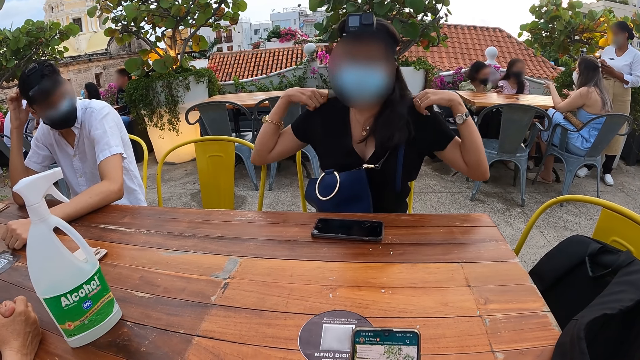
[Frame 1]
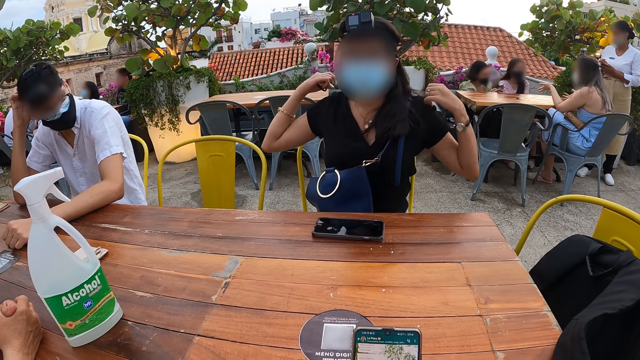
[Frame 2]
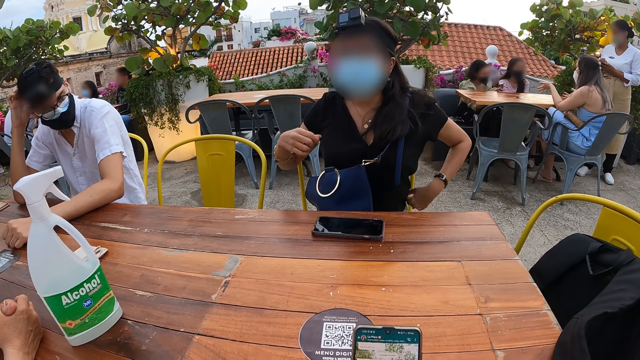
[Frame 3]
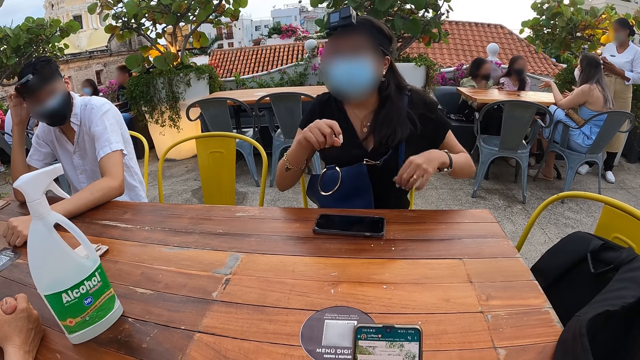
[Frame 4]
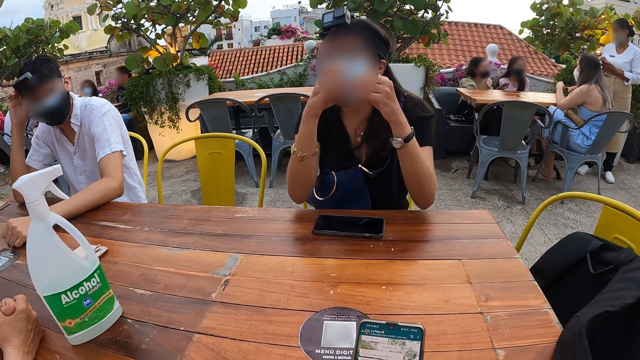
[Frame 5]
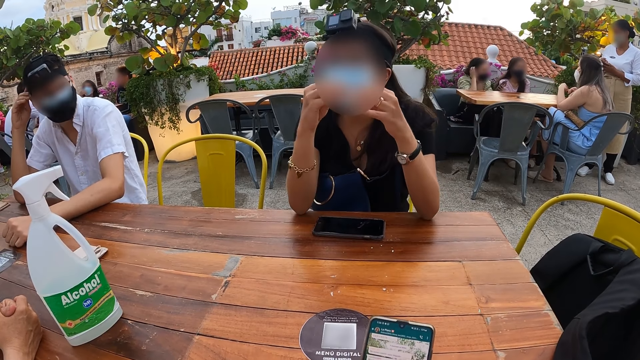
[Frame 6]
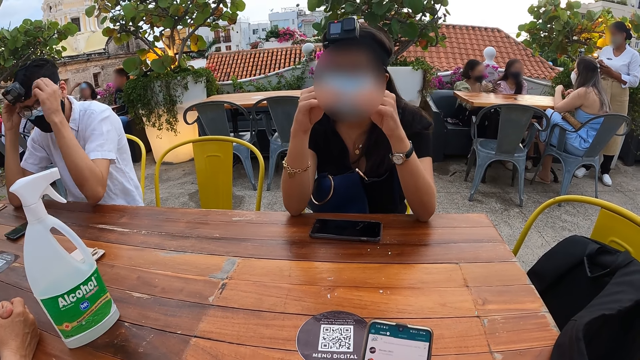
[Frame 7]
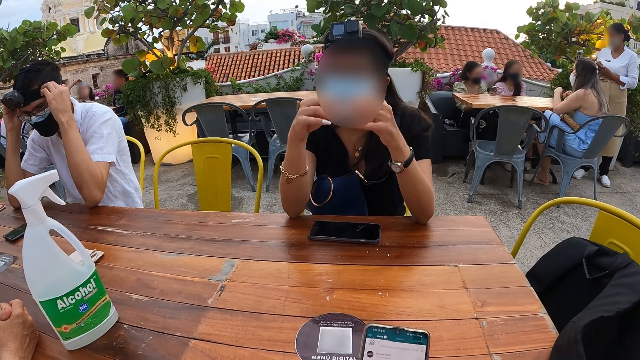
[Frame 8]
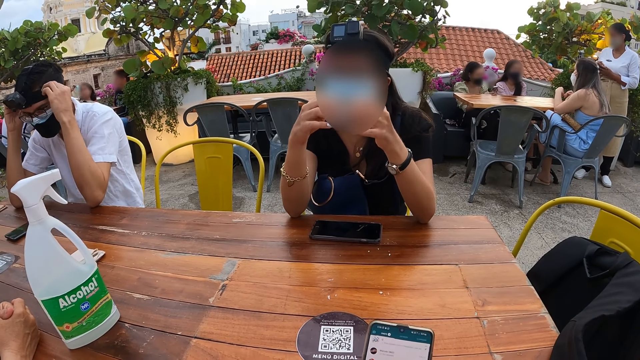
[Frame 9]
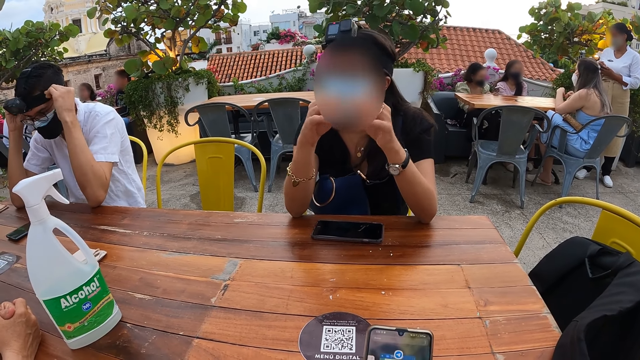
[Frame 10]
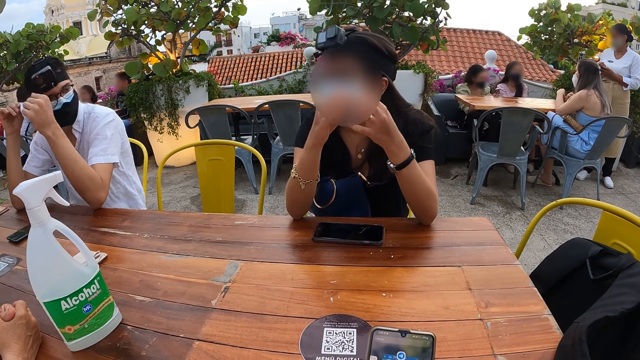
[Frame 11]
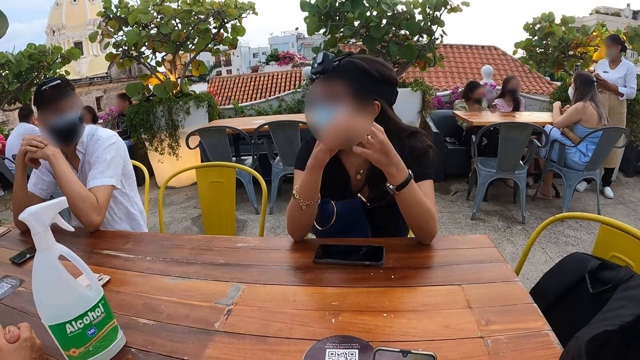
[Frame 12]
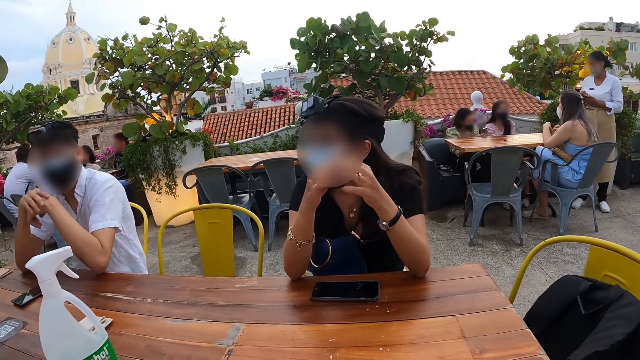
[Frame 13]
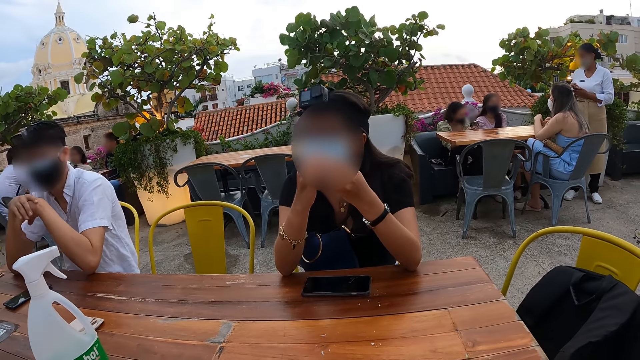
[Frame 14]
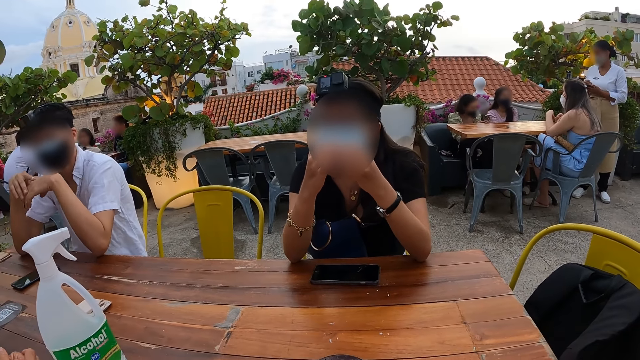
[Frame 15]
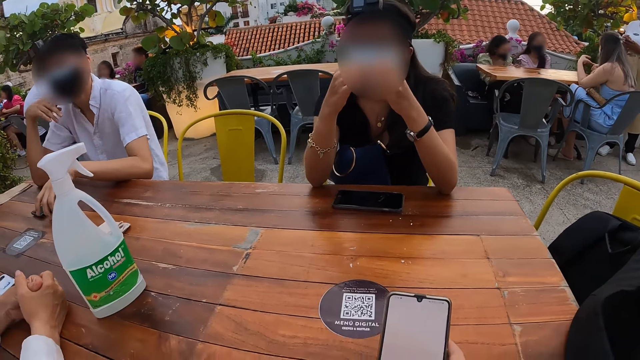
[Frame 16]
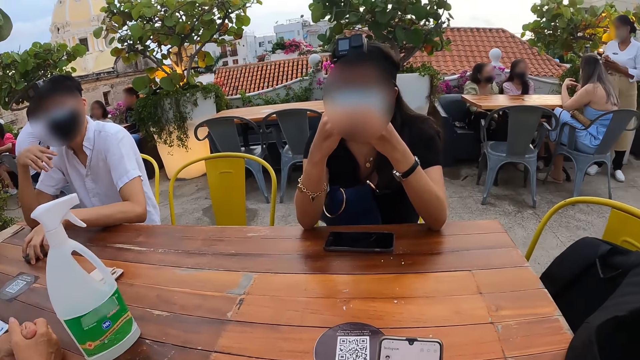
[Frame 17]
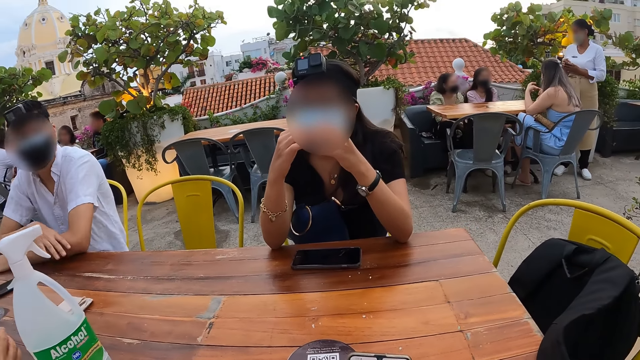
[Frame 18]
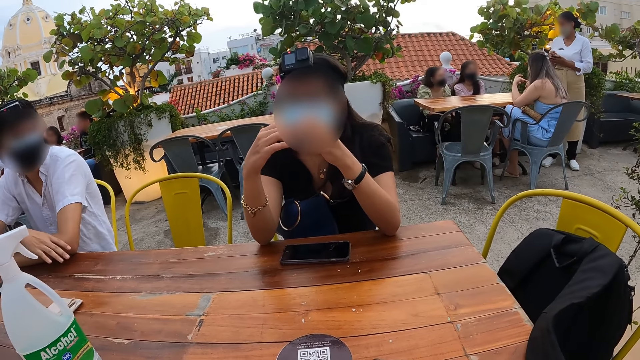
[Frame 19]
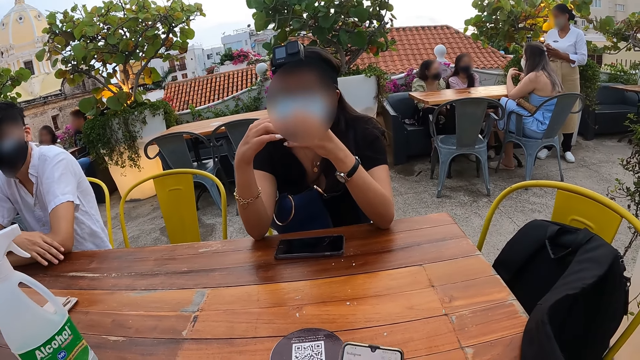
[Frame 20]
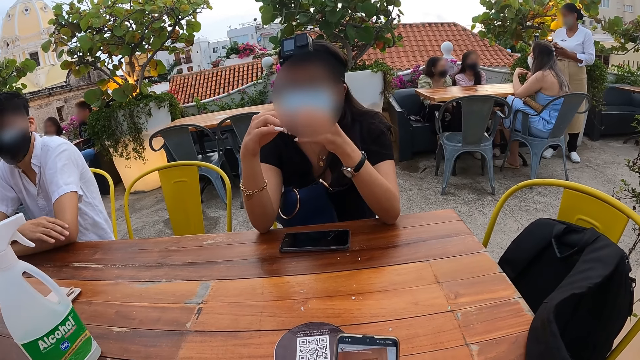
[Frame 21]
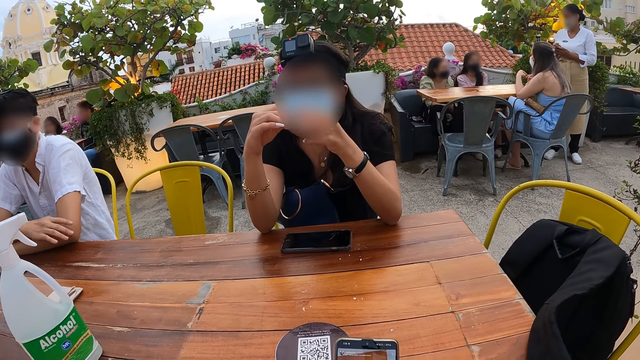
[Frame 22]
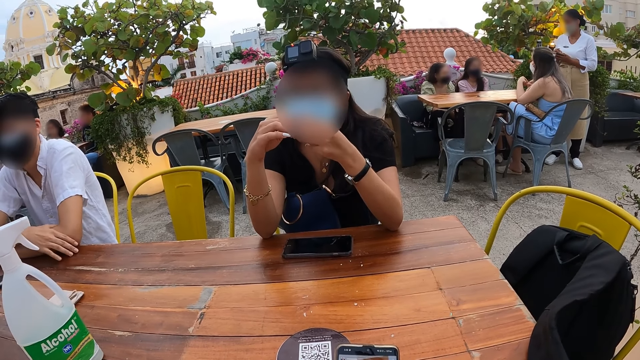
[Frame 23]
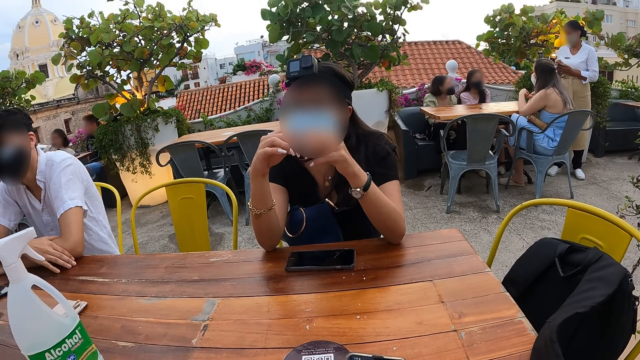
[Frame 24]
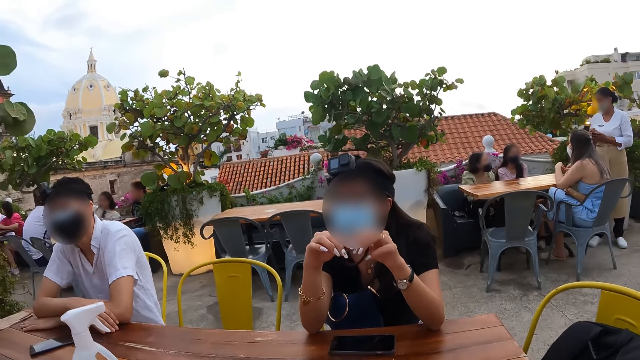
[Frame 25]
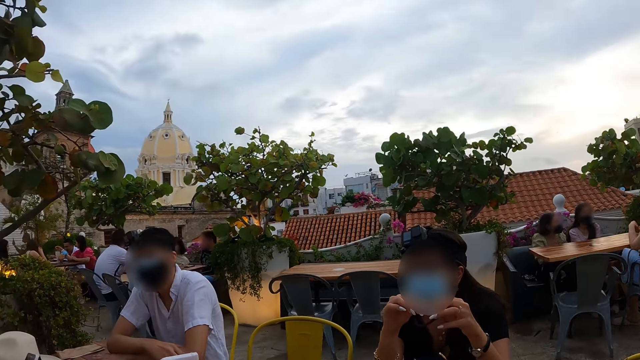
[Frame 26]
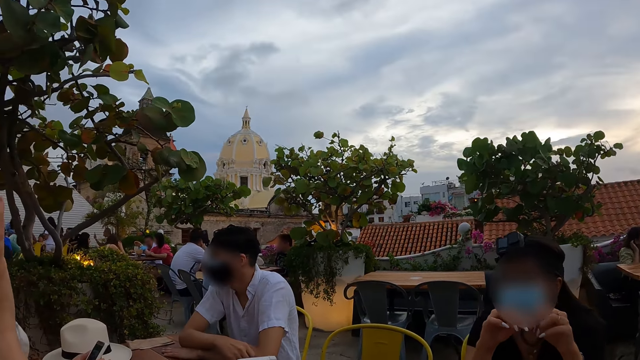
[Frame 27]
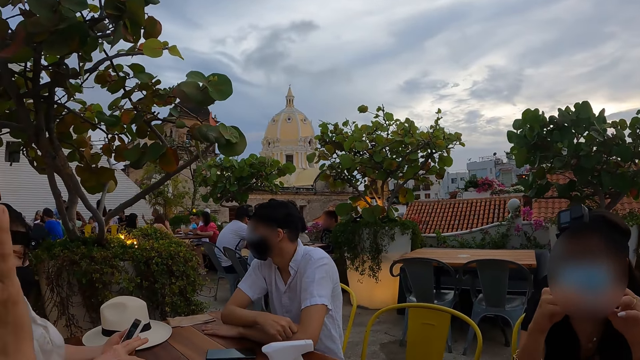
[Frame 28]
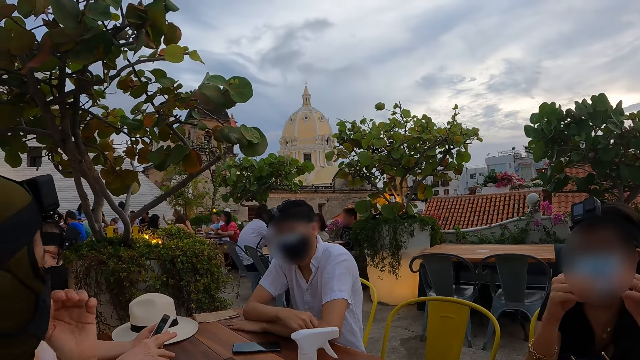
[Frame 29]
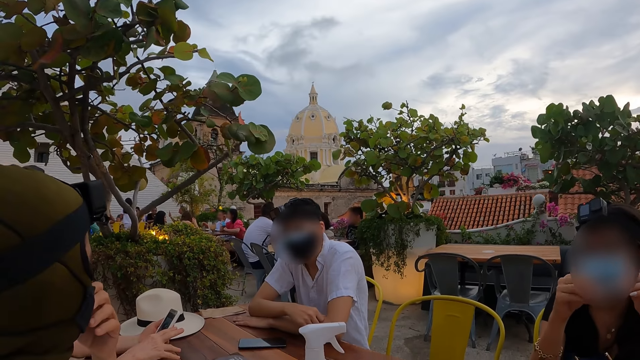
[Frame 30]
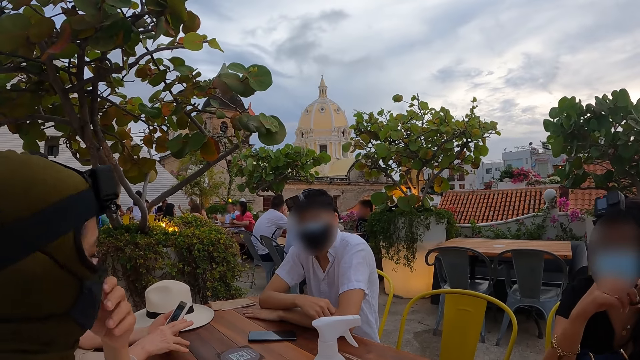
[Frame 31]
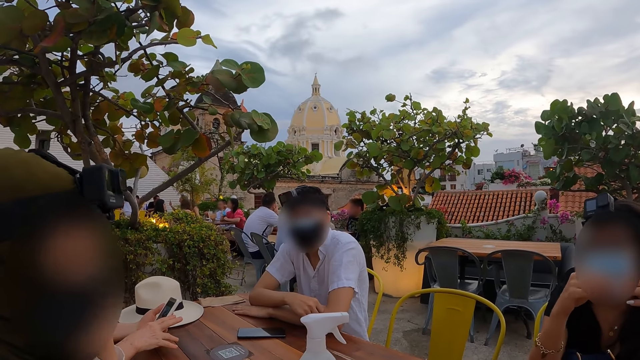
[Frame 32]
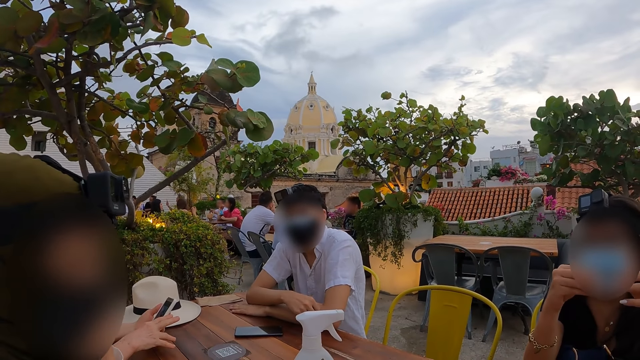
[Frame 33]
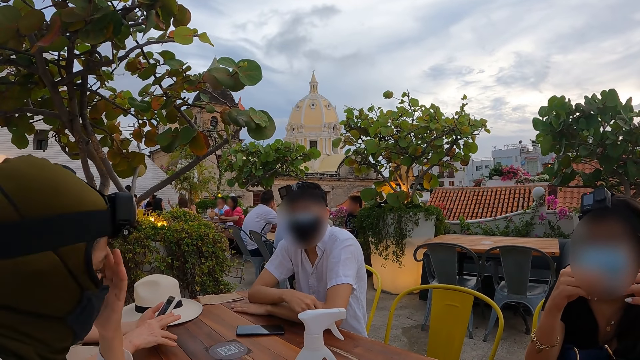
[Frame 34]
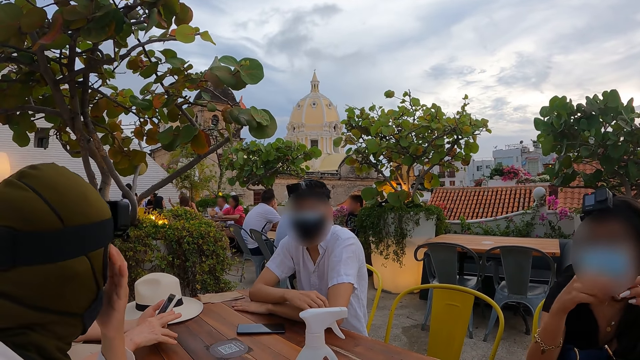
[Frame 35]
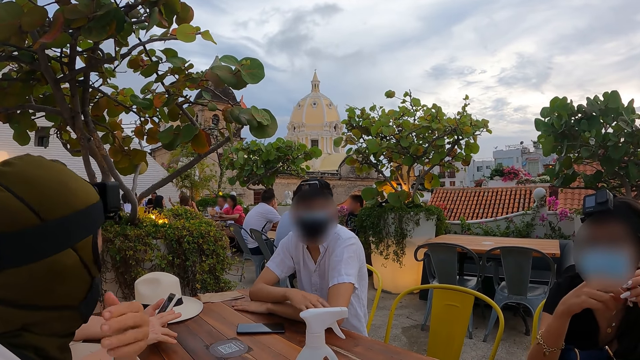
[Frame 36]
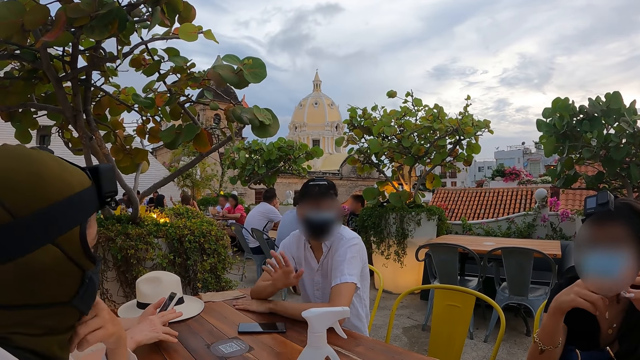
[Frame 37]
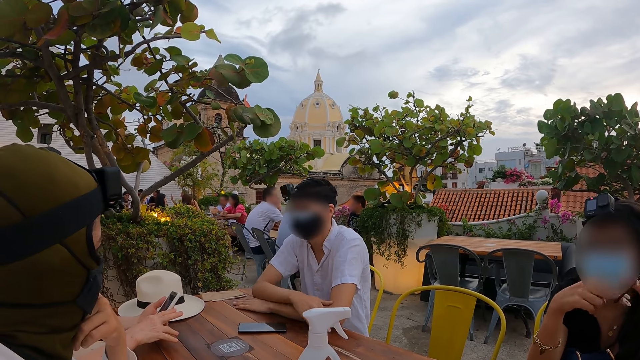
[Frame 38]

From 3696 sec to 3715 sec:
The woman adjusts her shirt with her hands. The man adjusts the camera with both hands and touches the phone on the table with his left hand. The camera wearer looks at a man. Another woman holds a phone in her hands.

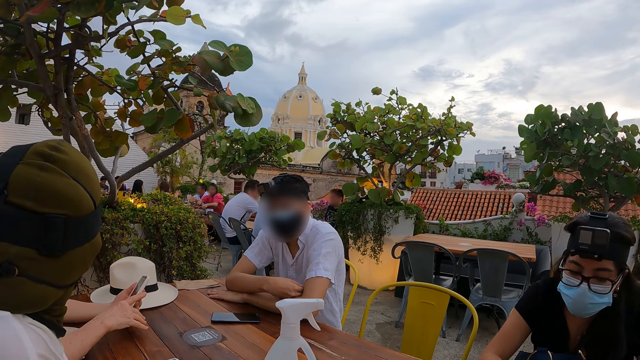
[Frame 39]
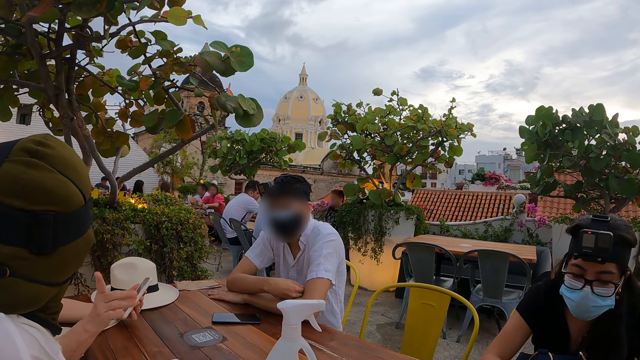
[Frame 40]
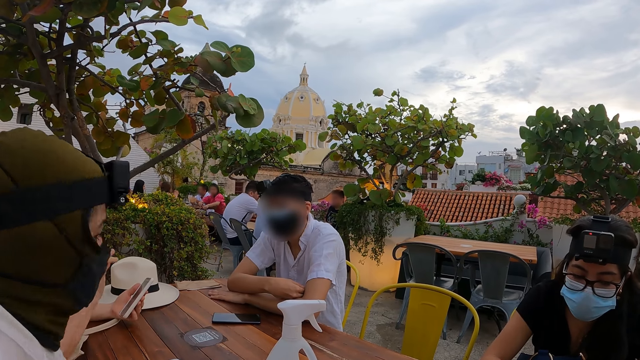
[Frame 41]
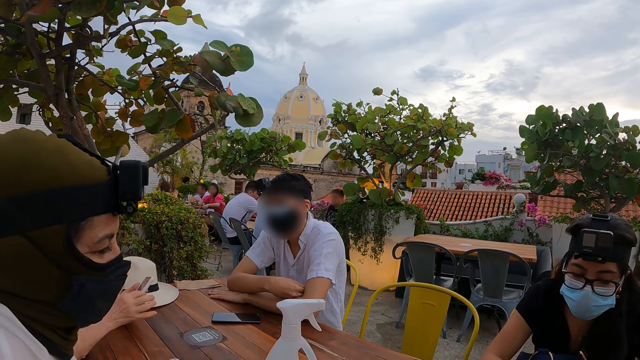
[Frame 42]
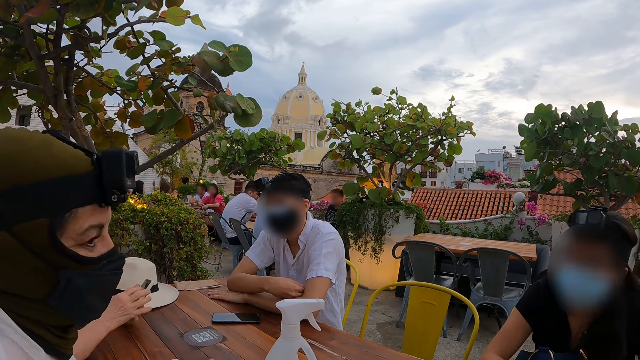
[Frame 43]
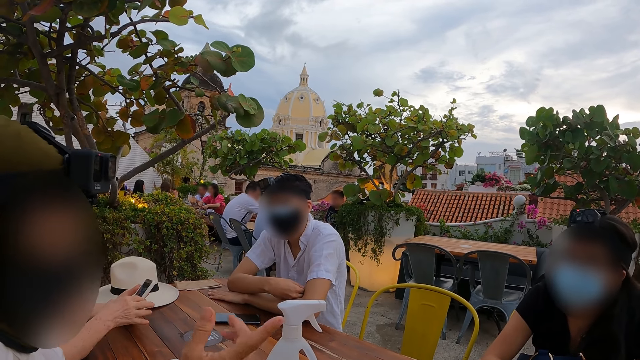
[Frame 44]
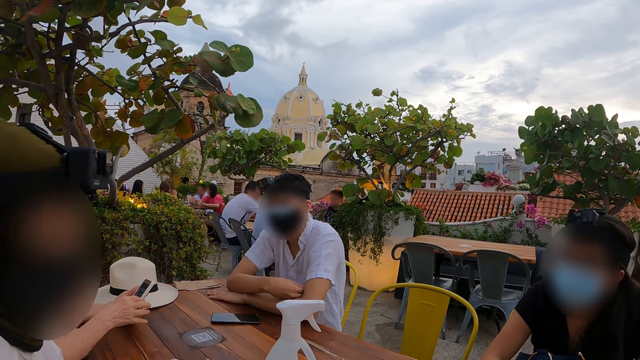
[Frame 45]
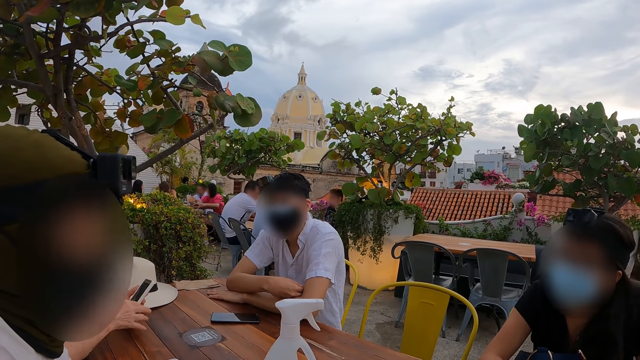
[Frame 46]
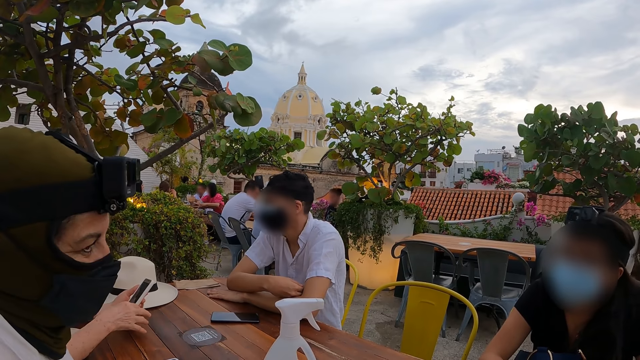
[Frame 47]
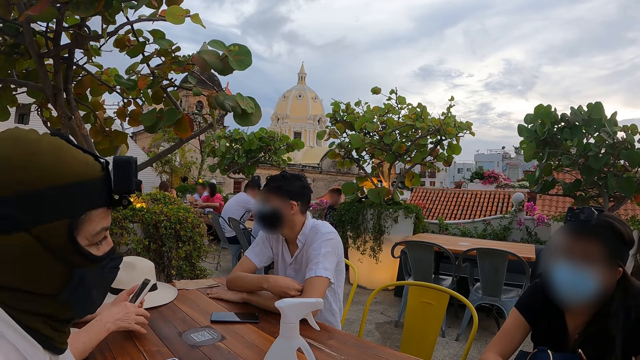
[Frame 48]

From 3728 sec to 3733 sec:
The woman operates the phone in her left hand with her right hand.
